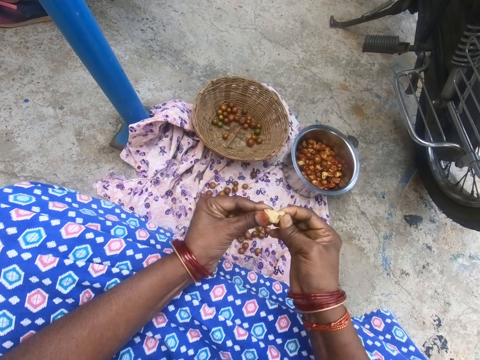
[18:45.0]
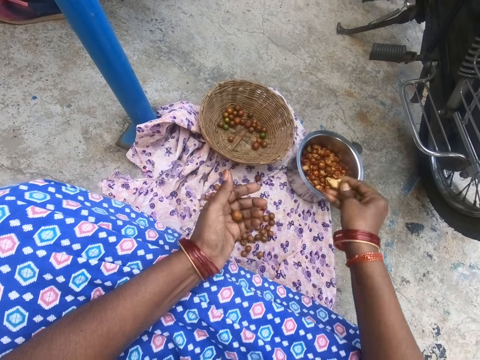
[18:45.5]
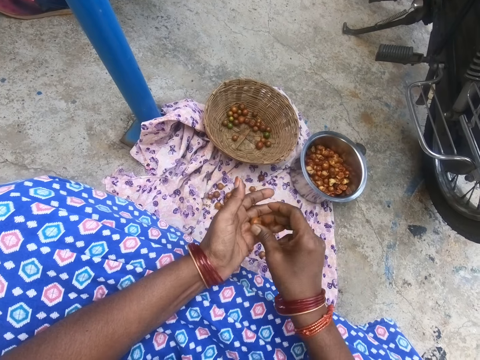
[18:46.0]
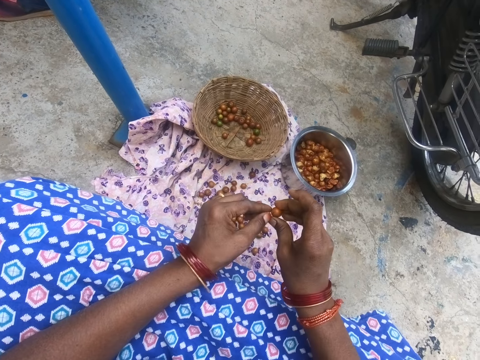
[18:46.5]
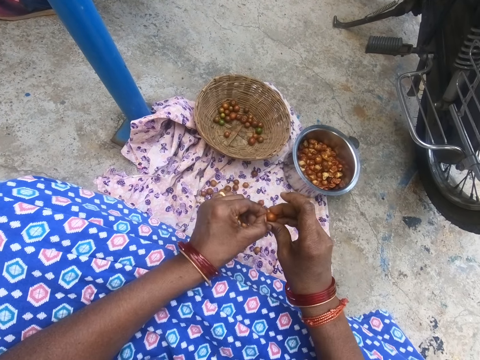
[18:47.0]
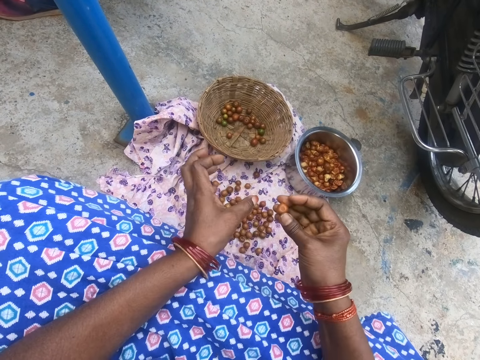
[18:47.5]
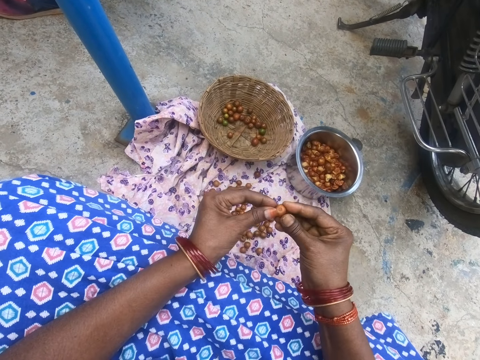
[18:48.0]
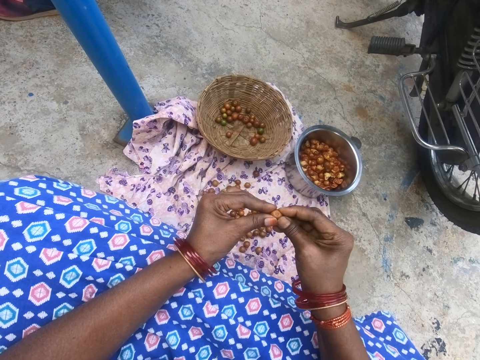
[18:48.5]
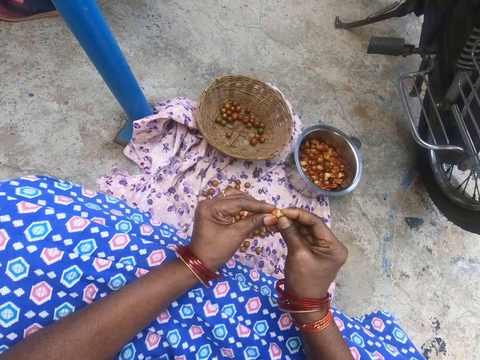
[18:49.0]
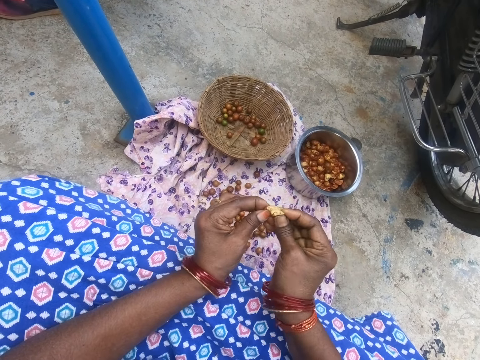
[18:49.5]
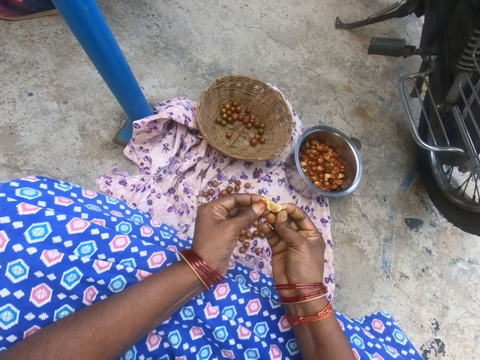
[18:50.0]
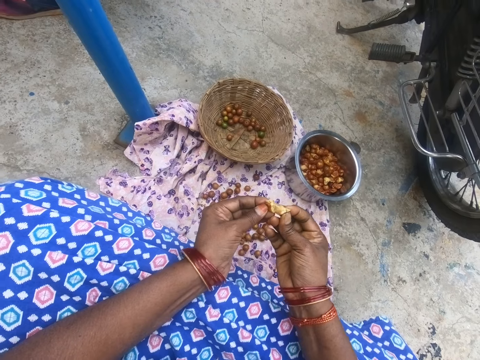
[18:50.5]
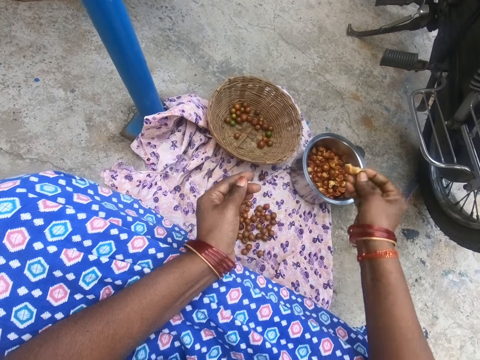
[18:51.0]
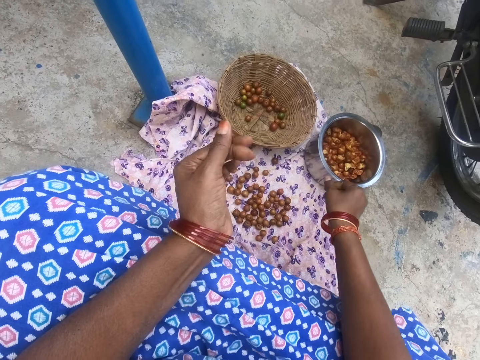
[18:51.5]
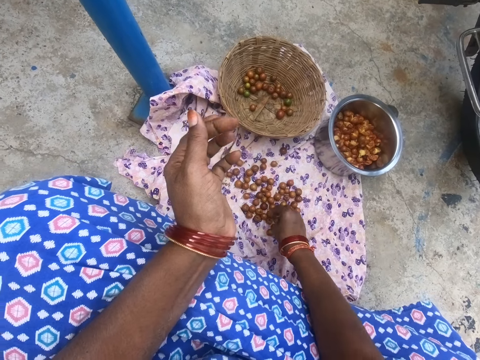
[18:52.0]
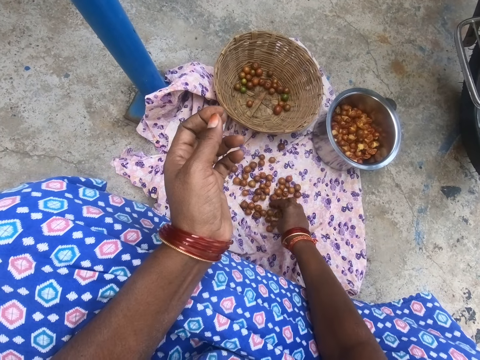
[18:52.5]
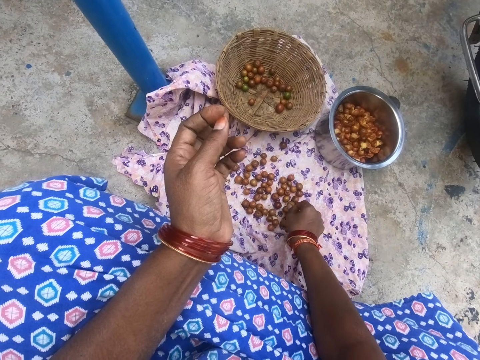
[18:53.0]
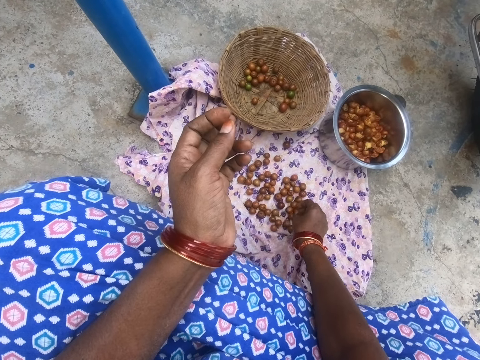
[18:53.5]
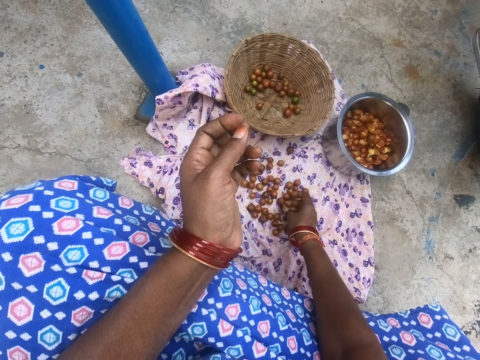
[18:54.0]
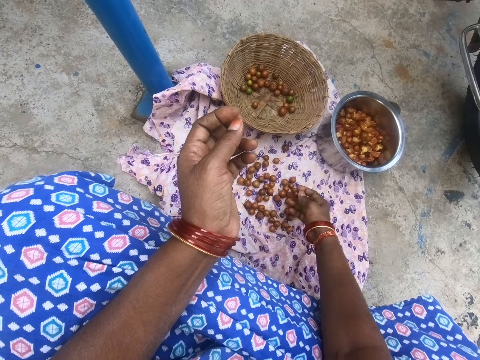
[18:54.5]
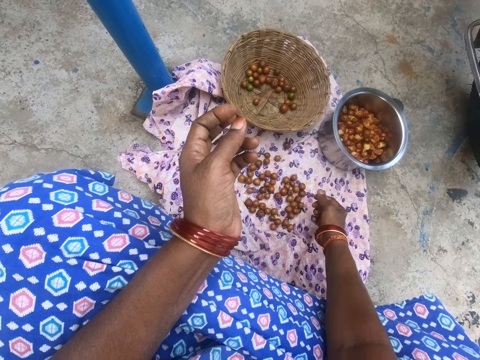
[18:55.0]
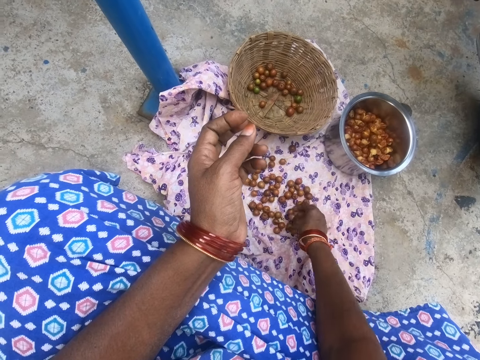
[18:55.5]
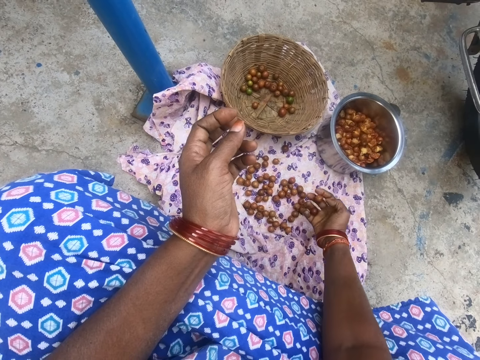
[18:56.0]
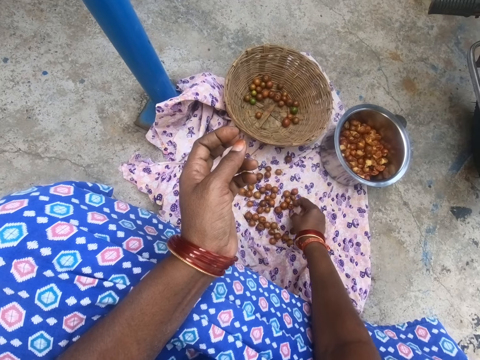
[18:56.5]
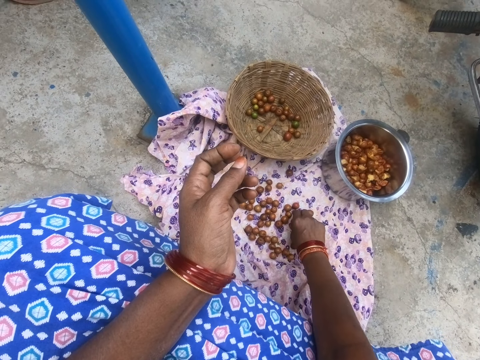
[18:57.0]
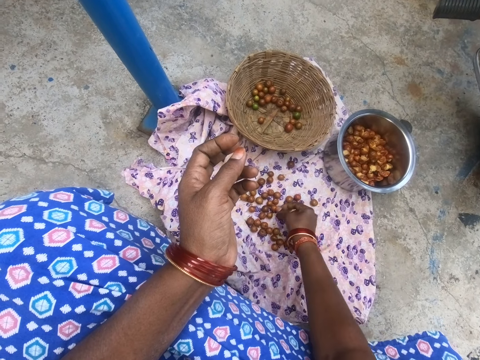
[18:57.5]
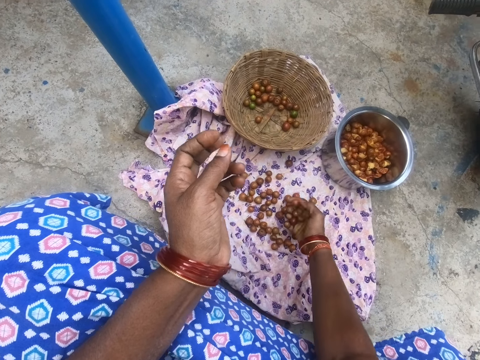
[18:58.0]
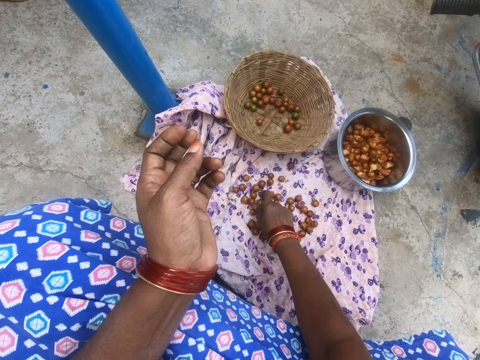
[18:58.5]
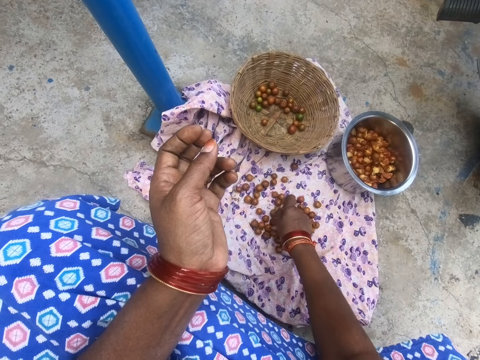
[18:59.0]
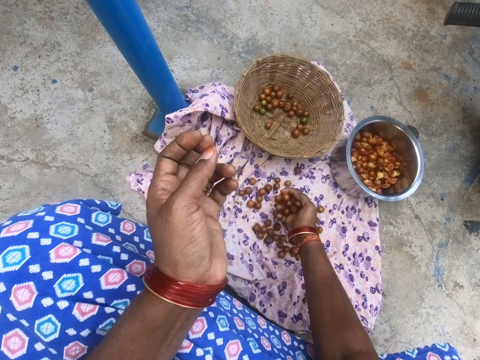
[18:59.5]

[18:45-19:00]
The camera wearer breaks the longan fruit. They throw the longan in the kitchen pot. They peel something. They remove a stalk from the longan fruit. They break the longan fruit. They throw the longan in the kitchen pot. They take the longan on the fabric from the ground.

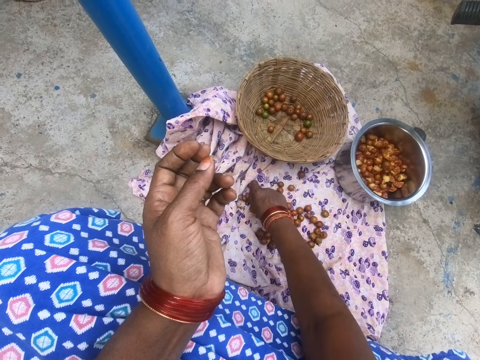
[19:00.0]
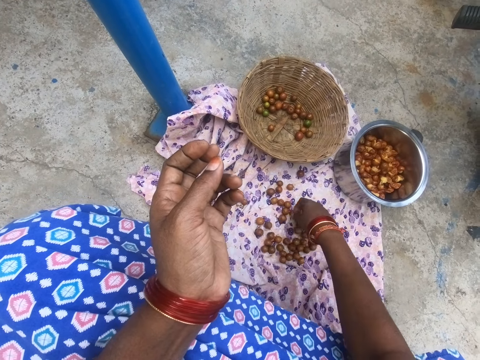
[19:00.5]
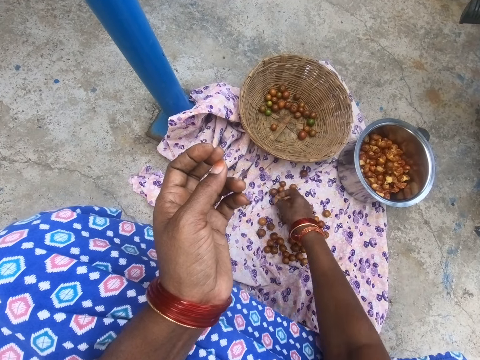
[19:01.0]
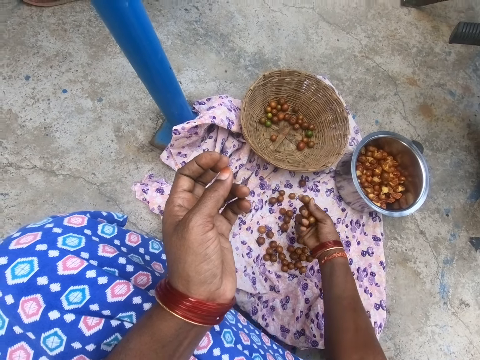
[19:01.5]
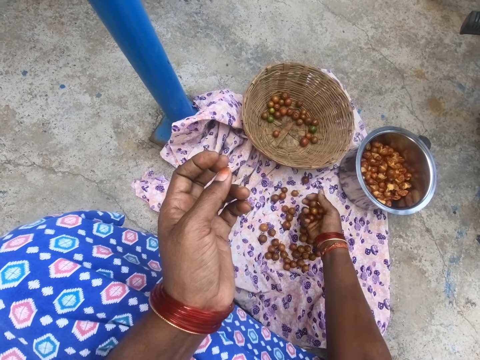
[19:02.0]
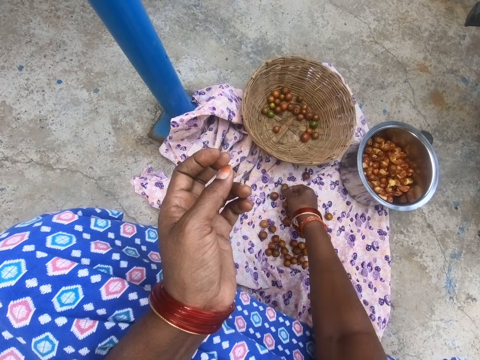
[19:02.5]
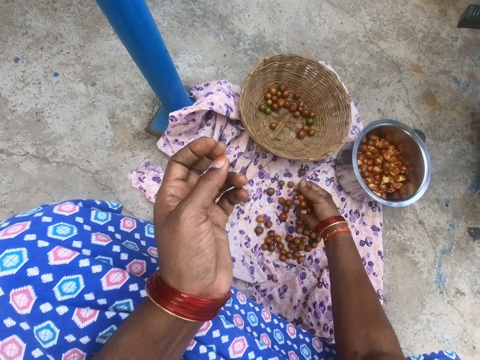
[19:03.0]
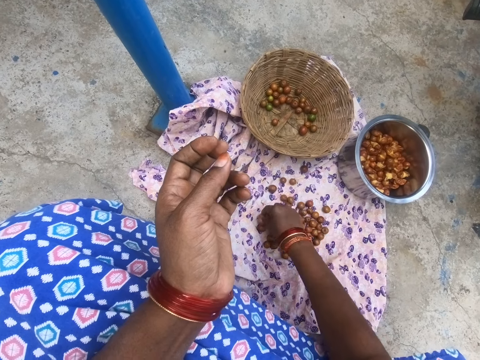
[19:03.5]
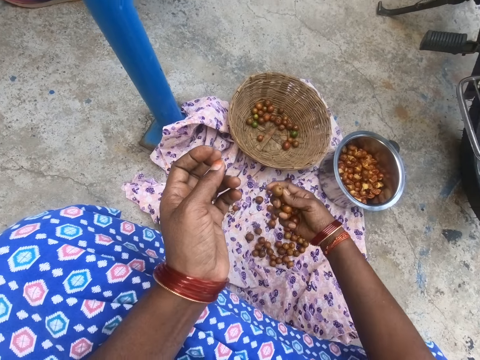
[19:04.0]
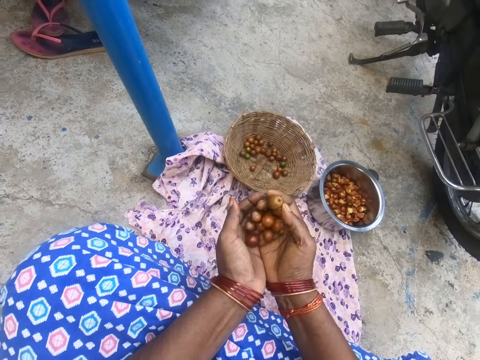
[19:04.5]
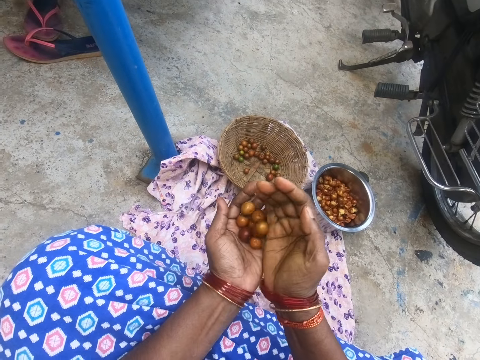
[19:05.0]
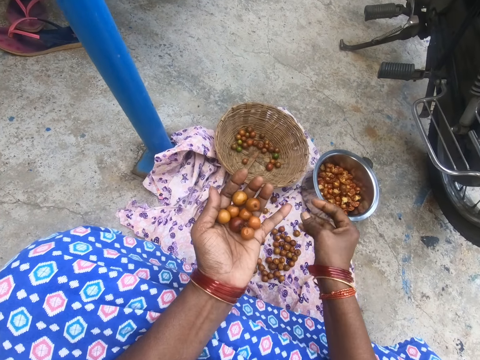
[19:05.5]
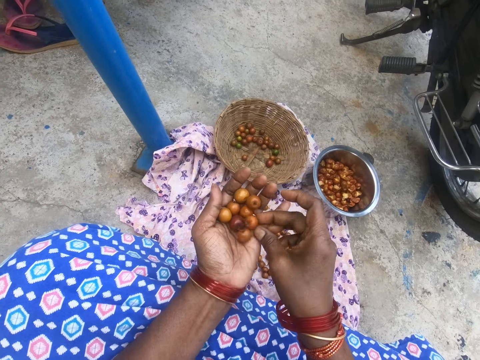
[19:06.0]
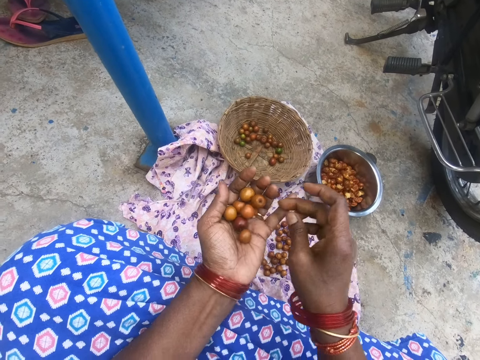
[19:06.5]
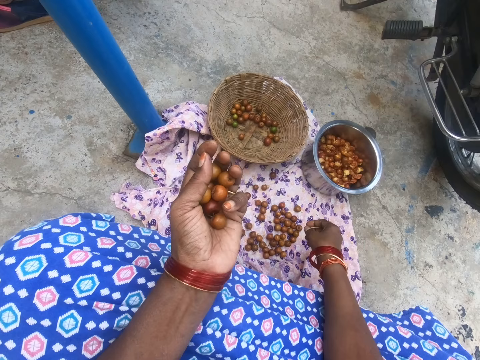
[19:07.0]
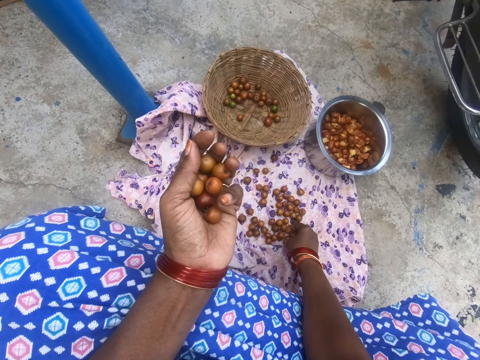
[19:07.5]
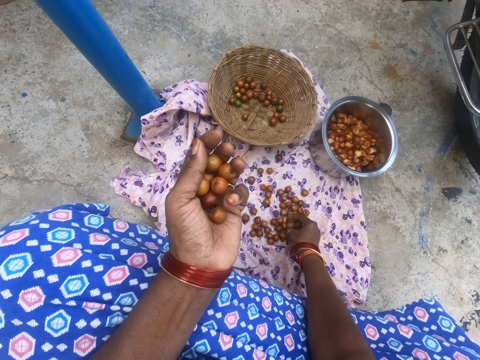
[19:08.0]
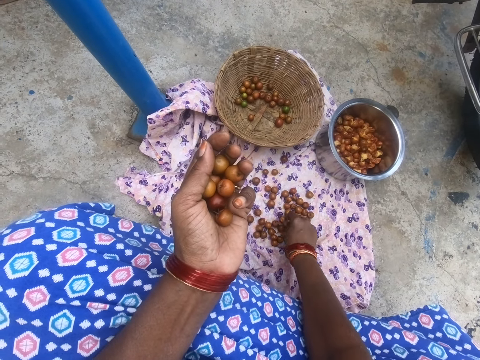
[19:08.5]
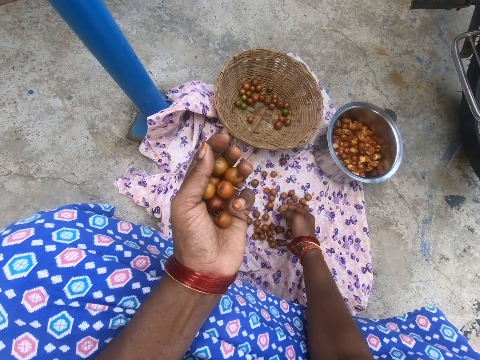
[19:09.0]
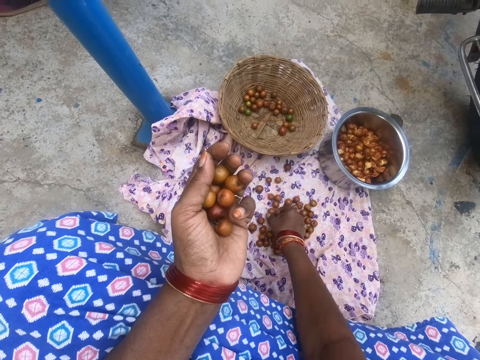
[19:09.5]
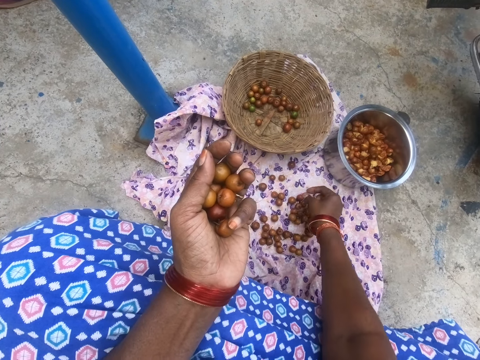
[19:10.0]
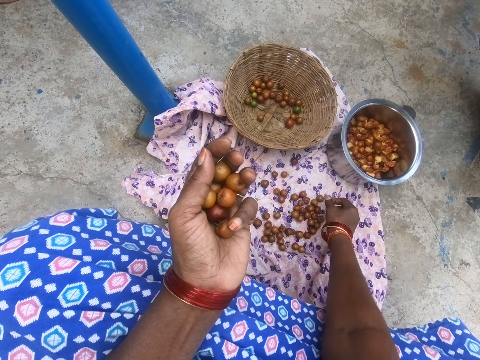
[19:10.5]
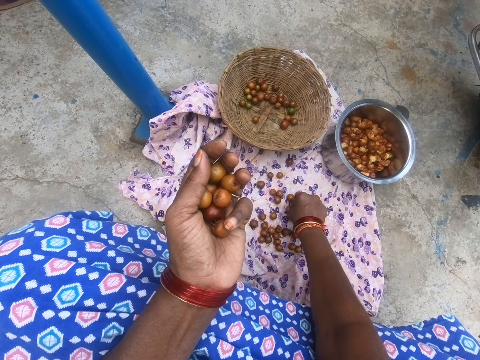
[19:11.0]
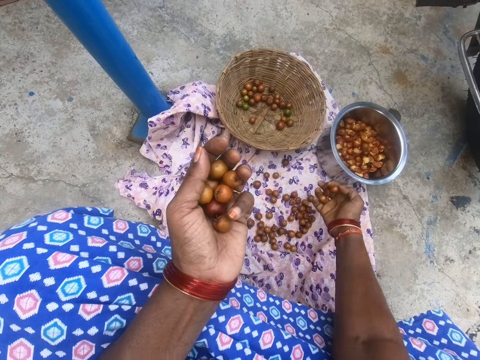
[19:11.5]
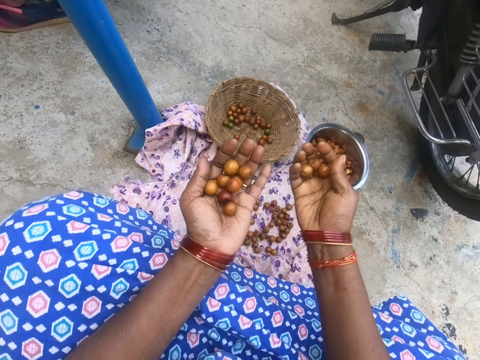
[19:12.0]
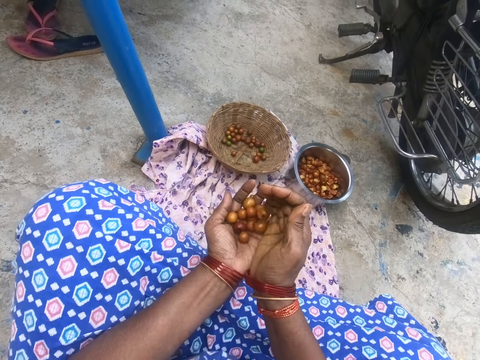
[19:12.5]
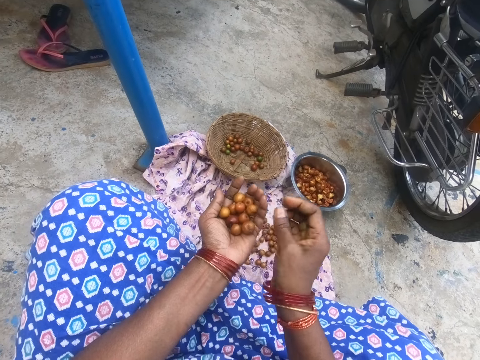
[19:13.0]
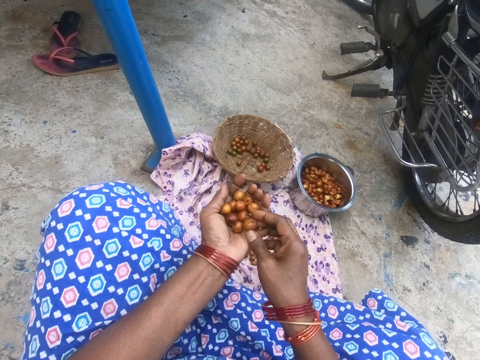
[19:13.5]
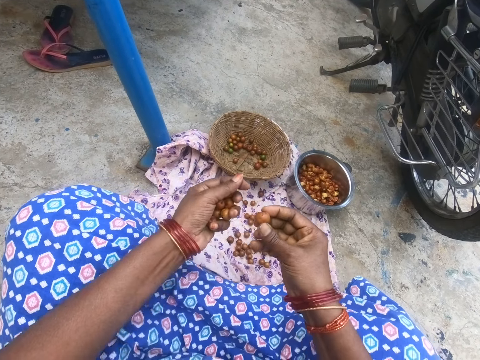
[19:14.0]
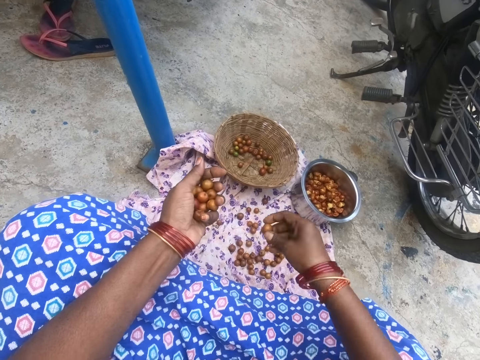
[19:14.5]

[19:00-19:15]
The camera wearer puts longan fruits on the left hand. They take the longan on the fabric. They put the longan fruits on the left hand. They drop something in the basket.
